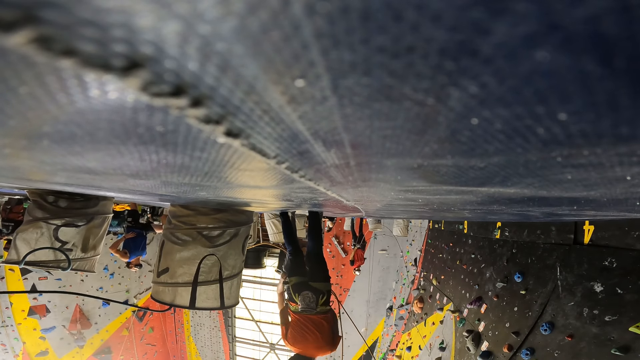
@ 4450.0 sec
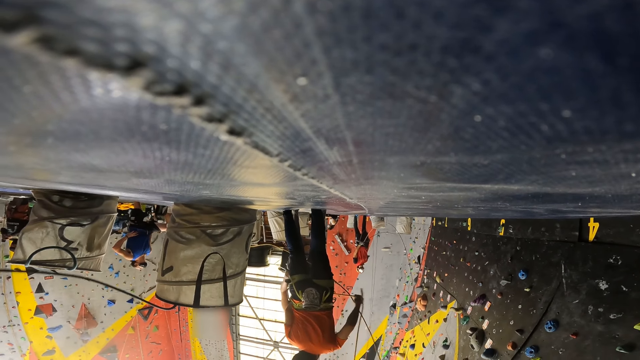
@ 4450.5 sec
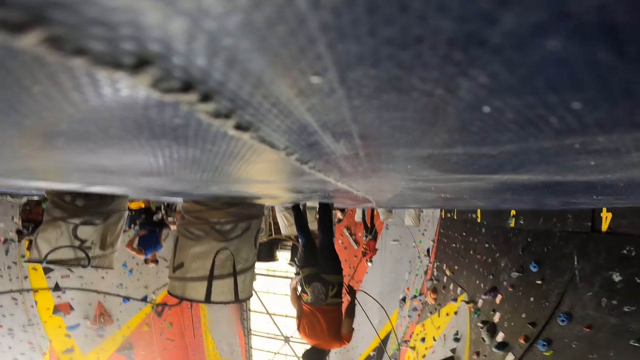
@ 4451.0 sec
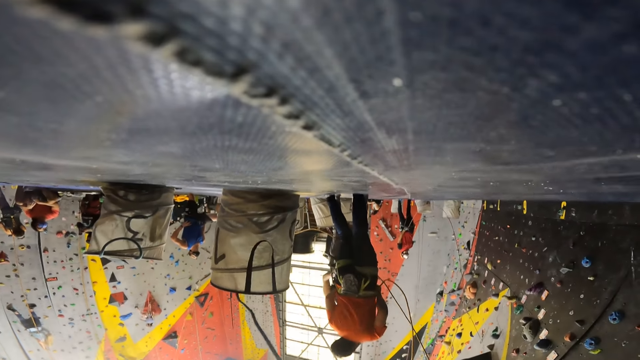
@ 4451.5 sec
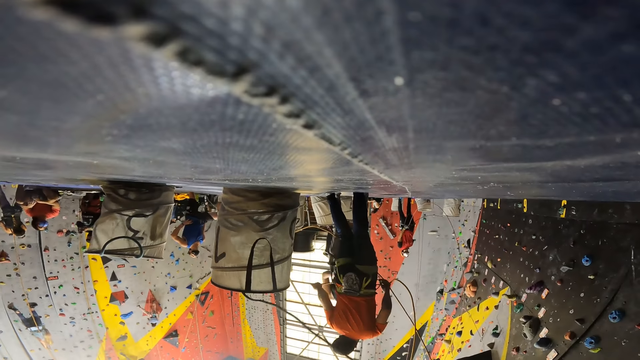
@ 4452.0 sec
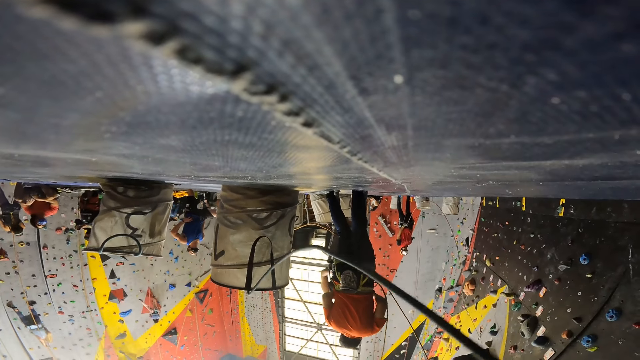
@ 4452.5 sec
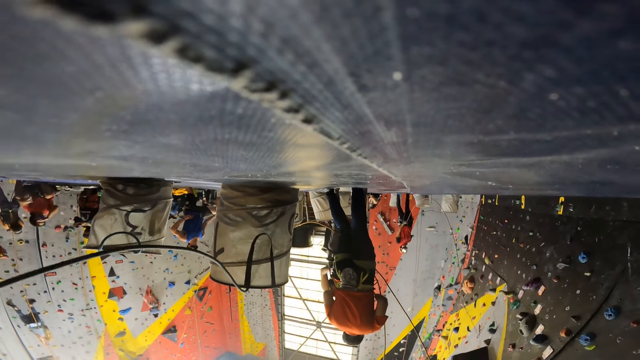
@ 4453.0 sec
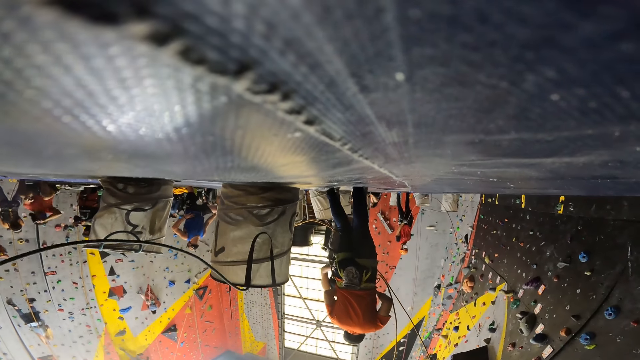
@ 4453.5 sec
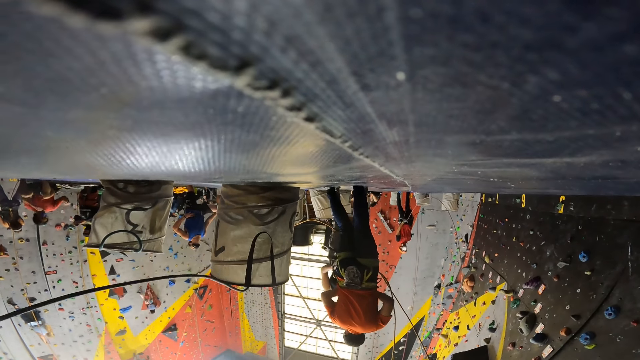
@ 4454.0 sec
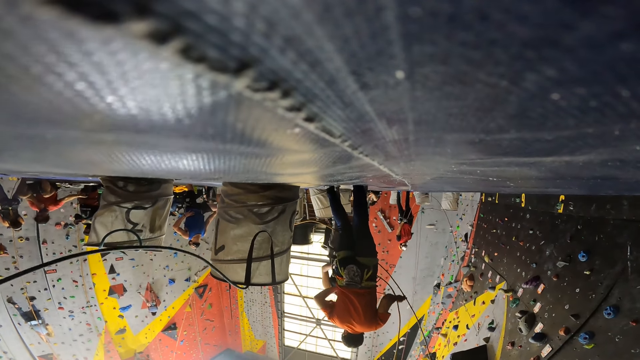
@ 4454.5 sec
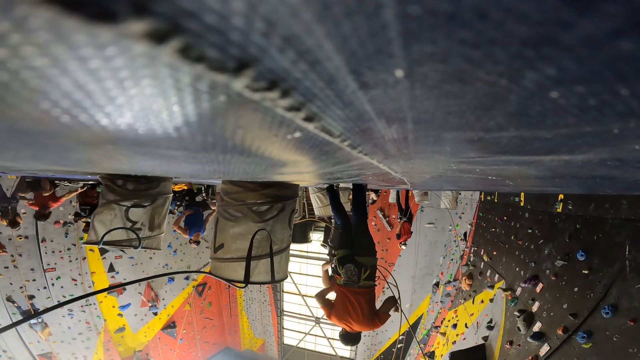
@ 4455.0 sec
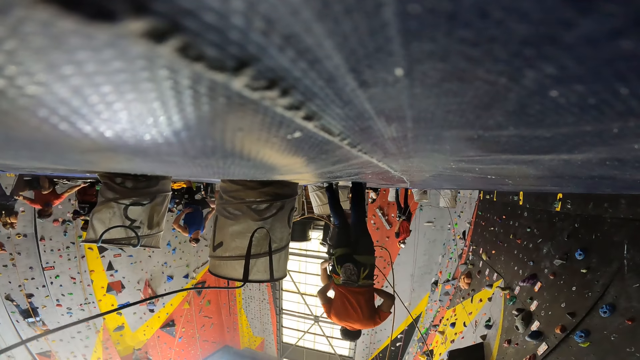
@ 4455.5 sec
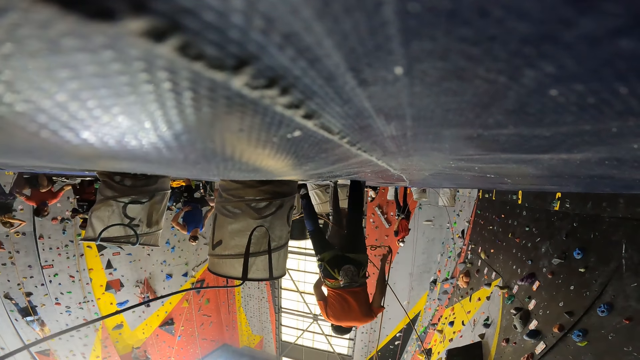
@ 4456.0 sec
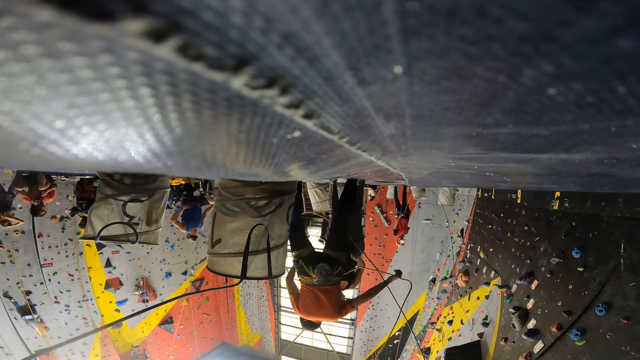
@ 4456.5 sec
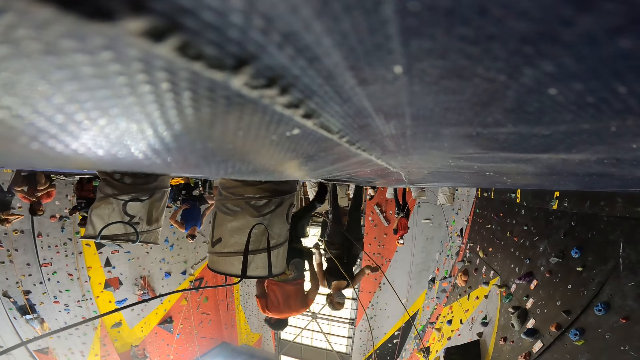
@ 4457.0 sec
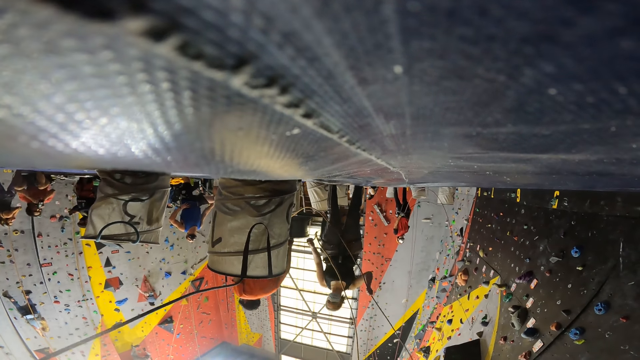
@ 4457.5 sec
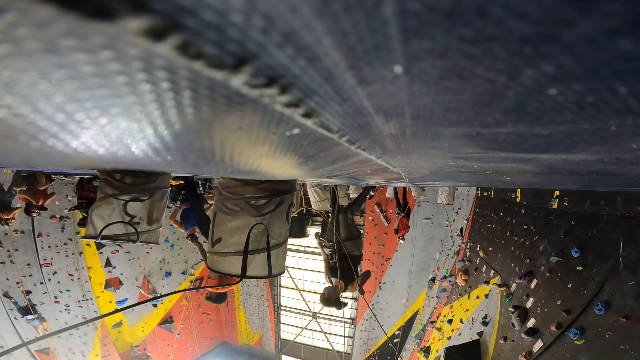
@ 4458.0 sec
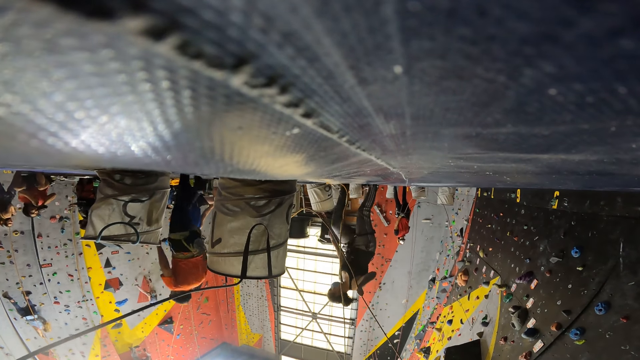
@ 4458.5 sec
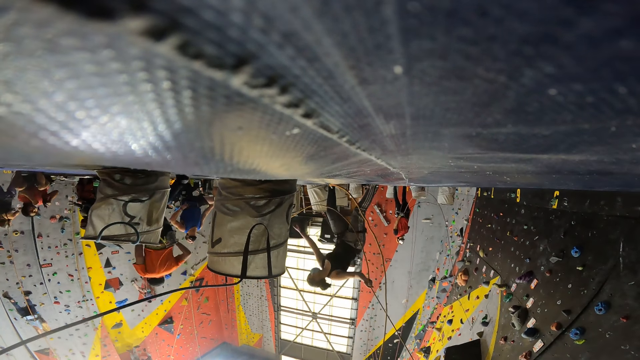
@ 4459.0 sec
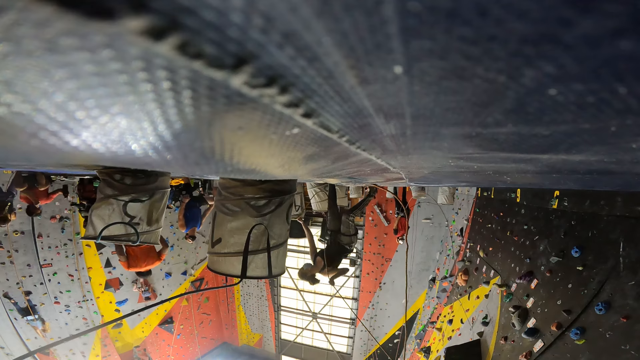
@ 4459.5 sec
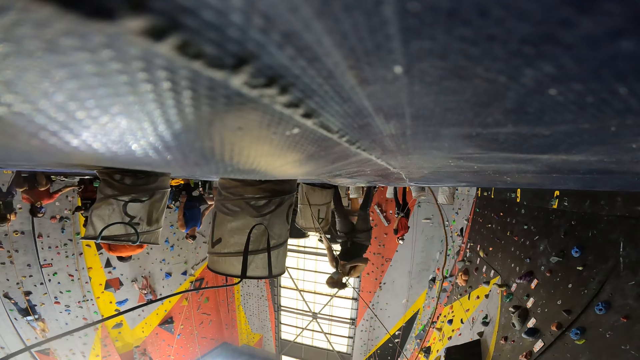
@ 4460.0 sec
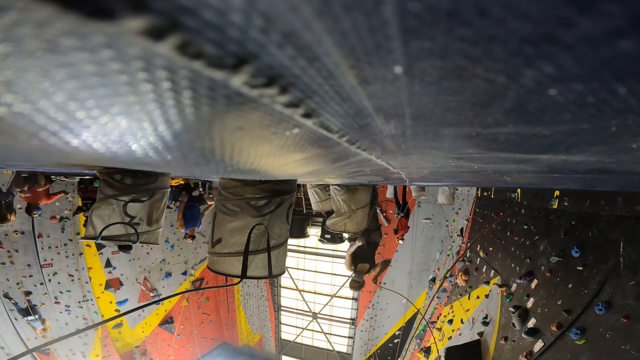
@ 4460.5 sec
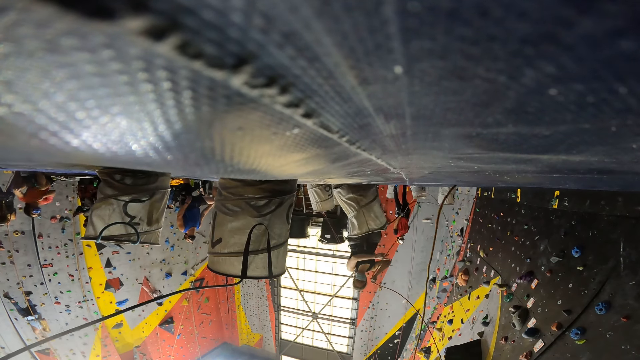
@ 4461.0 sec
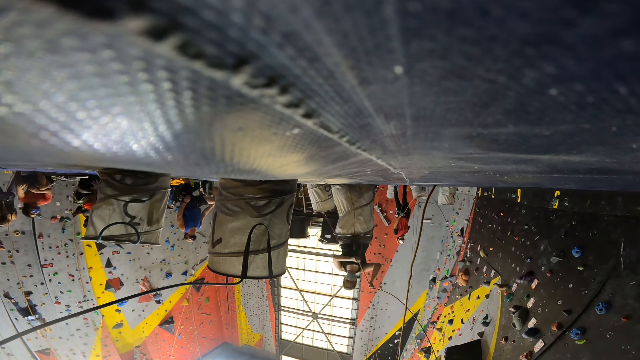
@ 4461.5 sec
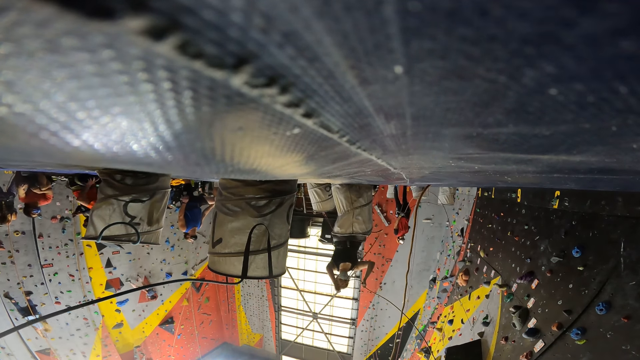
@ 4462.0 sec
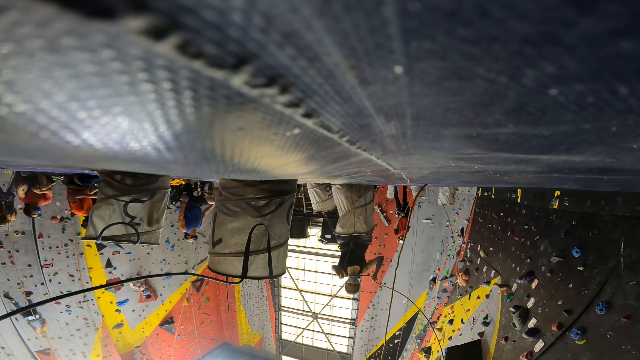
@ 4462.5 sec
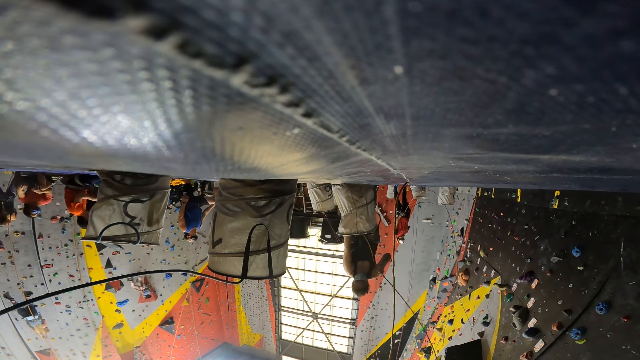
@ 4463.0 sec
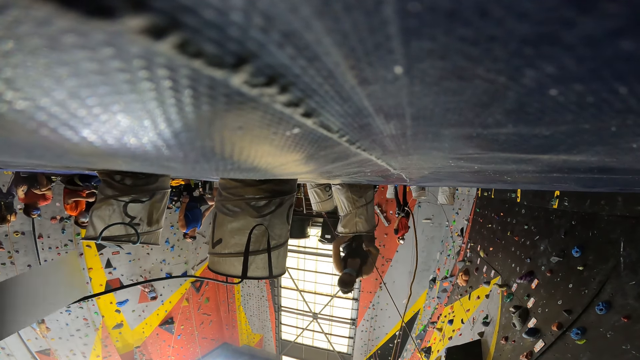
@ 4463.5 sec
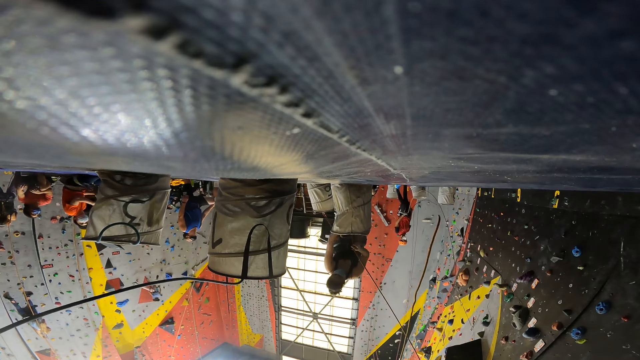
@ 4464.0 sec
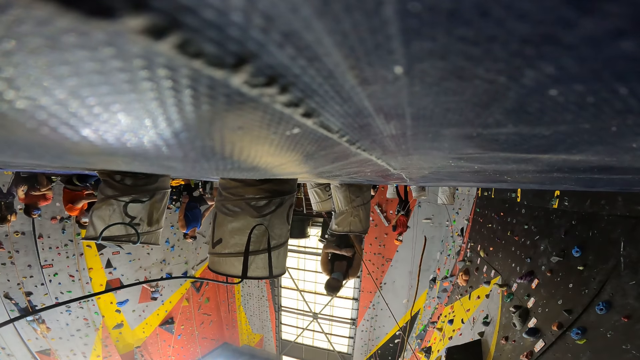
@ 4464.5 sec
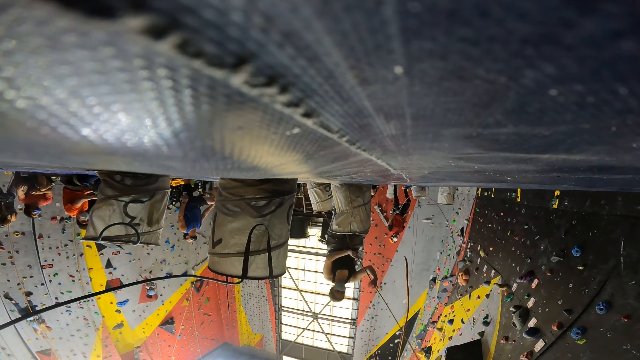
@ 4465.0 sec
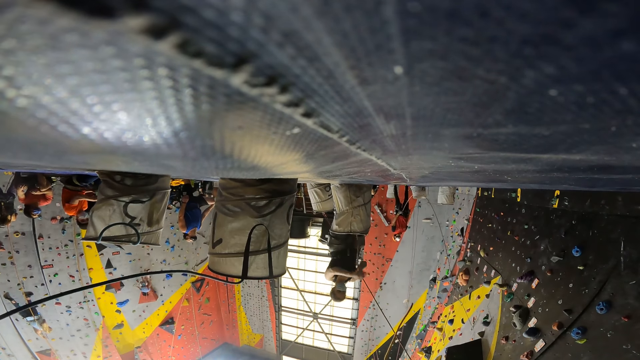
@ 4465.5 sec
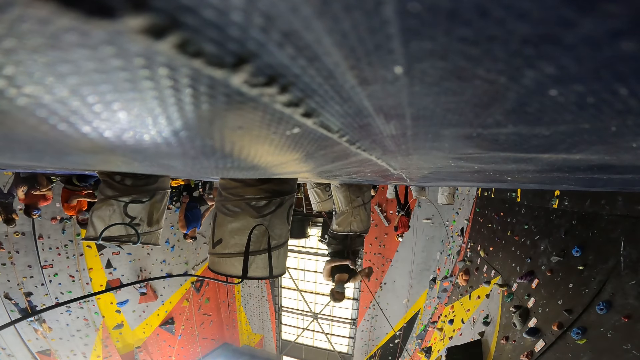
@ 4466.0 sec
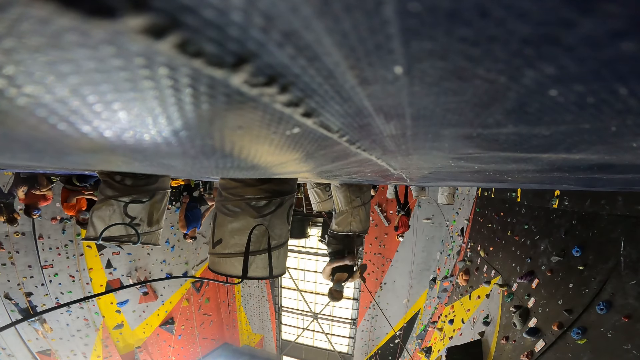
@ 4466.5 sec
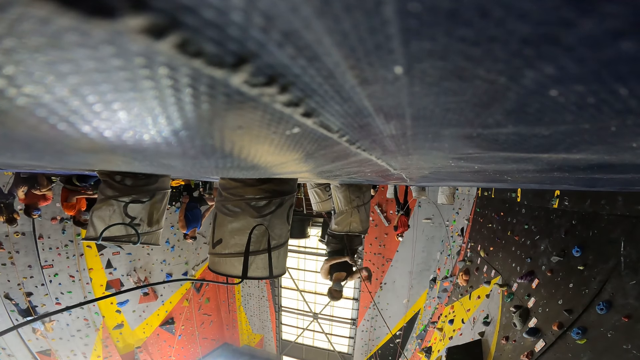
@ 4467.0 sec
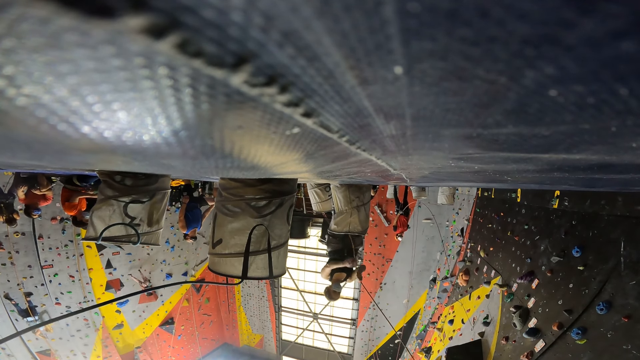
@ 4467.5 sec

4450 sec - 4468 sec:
The camera wearer pulls a rope. A woman picks a sack bag. The camera wearer puts down a sack bag and works in a warehouse.

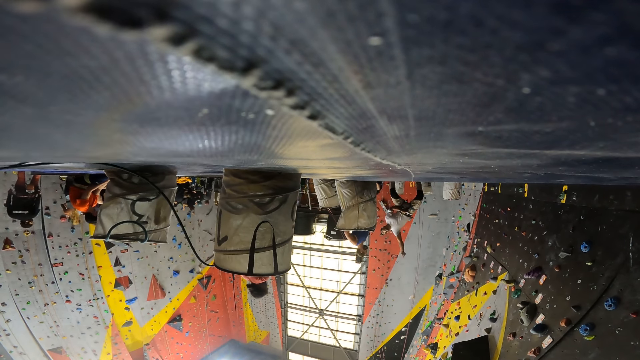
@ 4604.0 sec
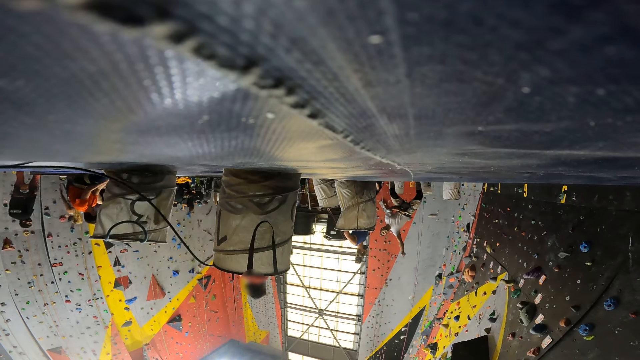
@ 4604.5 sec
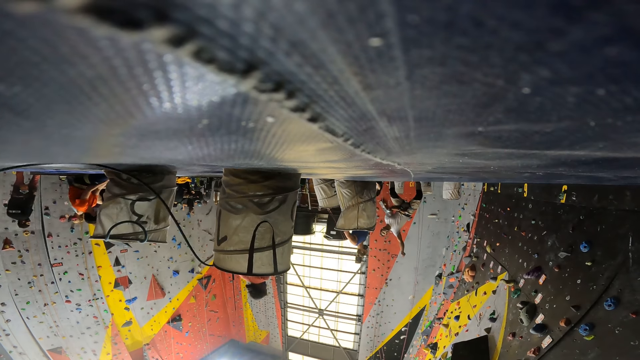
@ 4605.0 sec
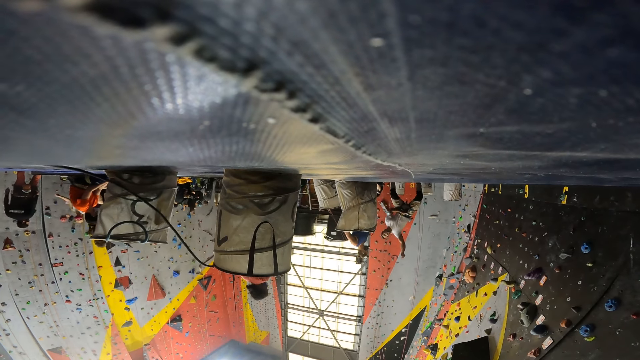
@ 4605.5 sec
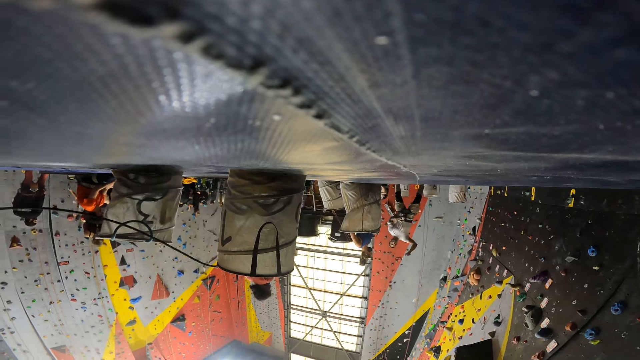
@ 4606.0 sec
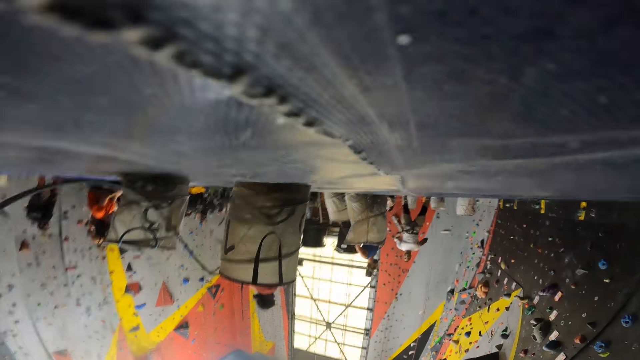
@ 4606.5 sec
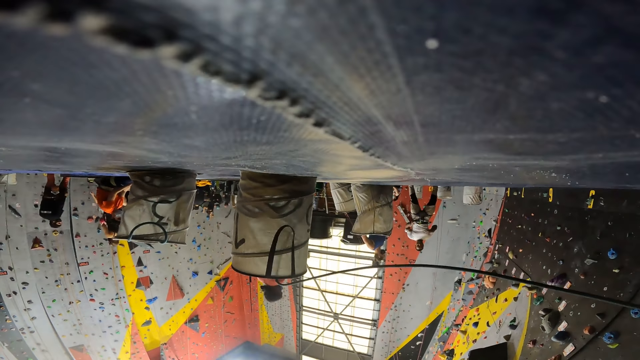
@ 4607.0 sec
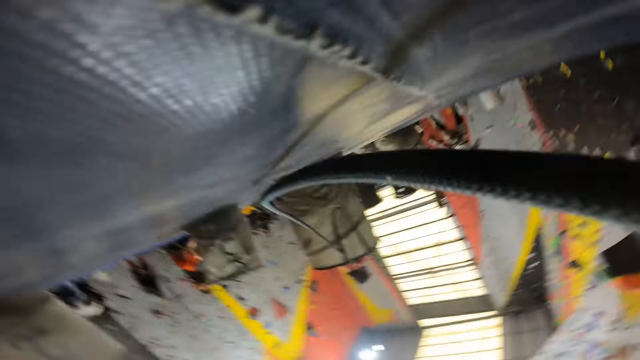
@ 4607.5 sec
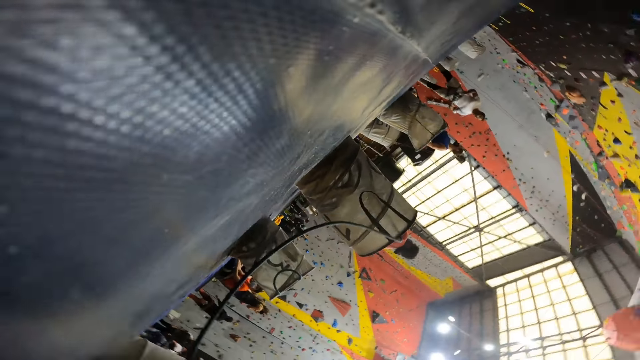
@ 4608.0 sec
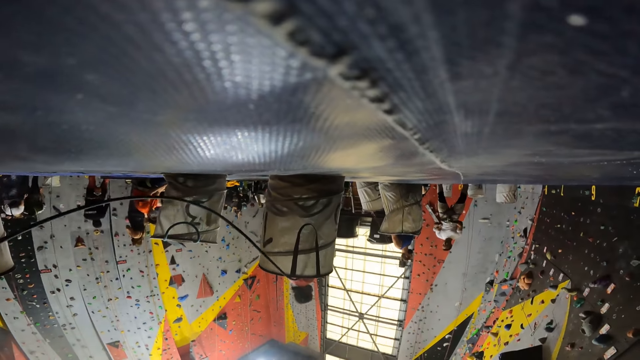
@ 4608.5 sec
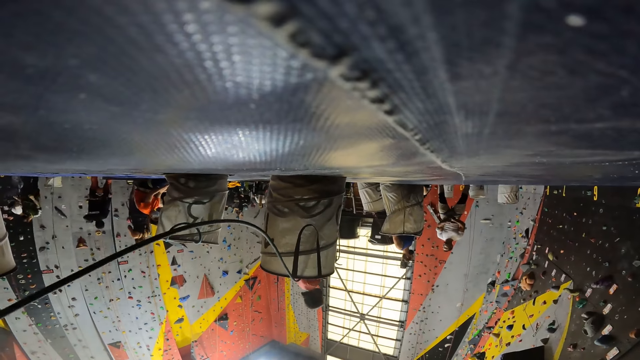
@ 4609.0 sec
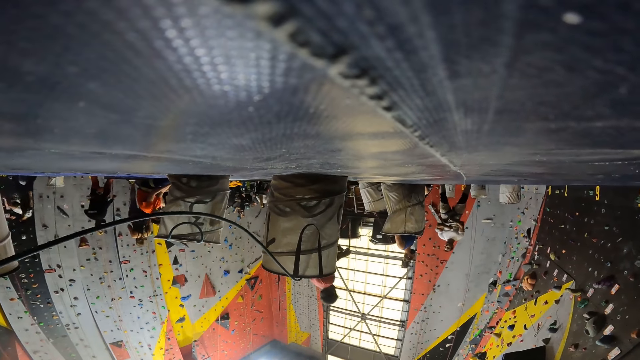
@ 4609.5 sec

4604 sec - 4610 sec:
The camera wearer holds a pipe.
